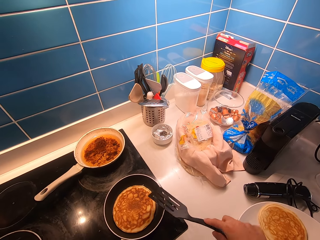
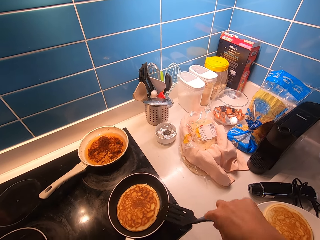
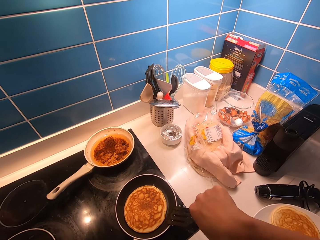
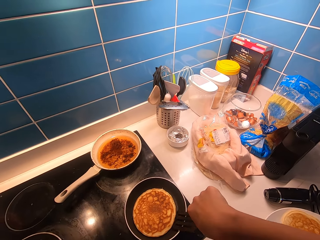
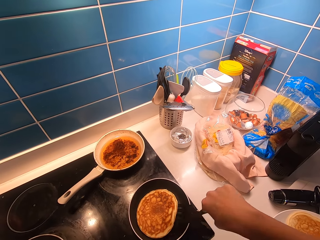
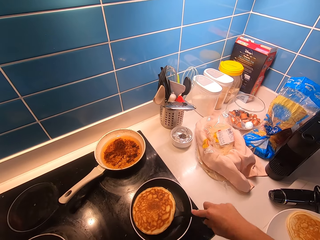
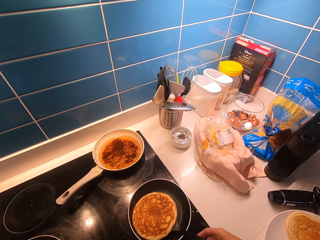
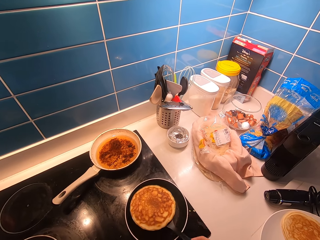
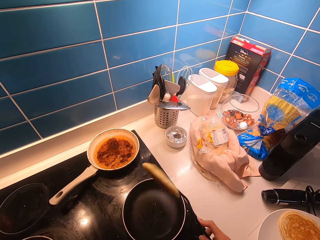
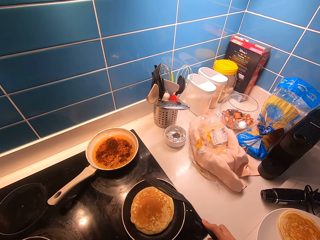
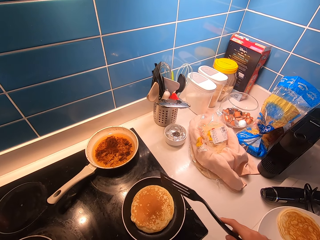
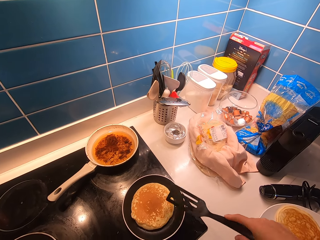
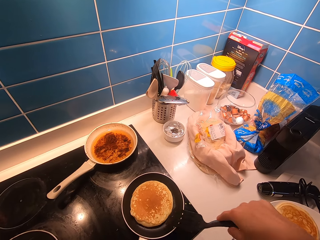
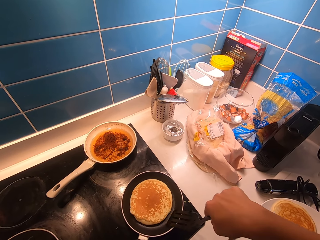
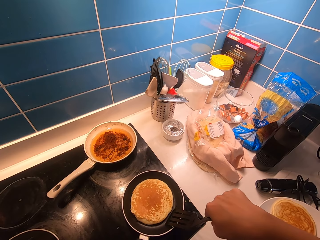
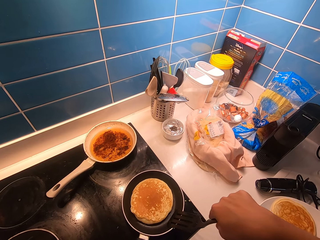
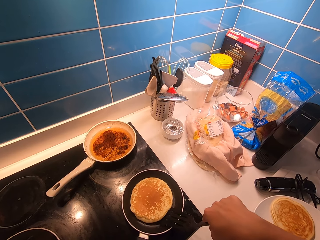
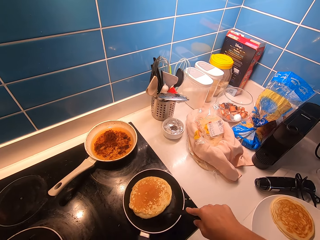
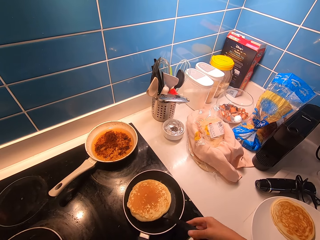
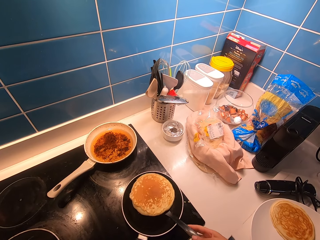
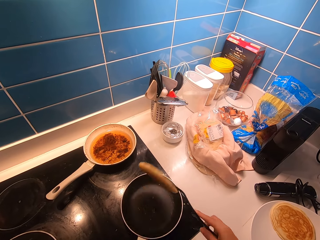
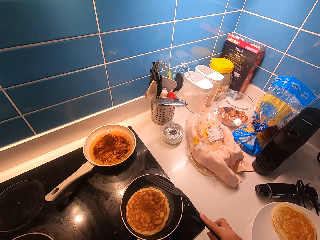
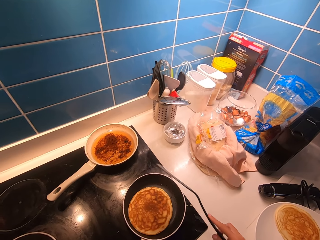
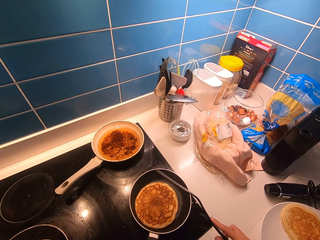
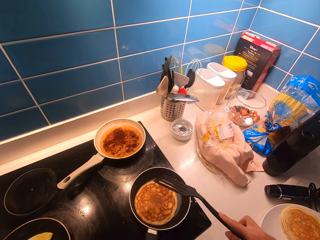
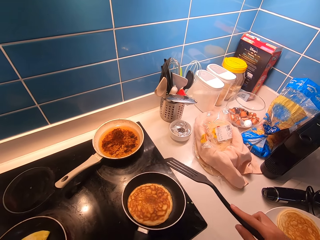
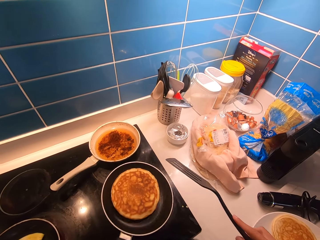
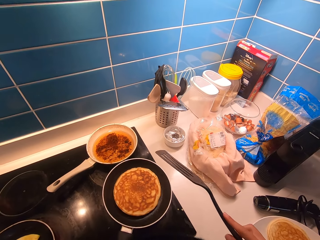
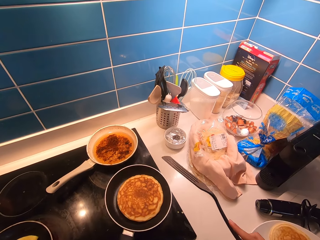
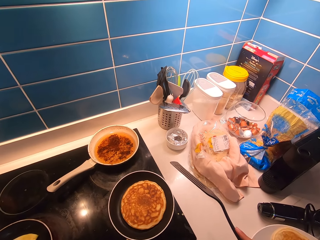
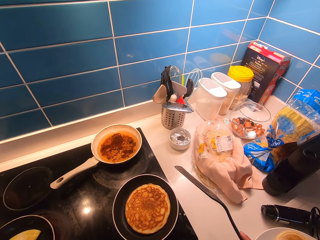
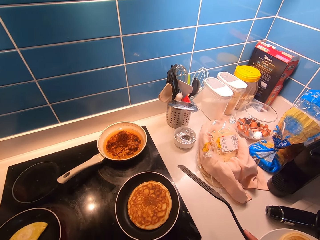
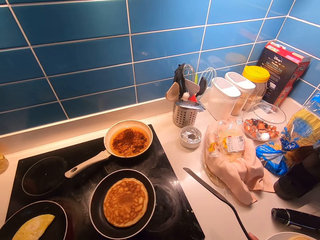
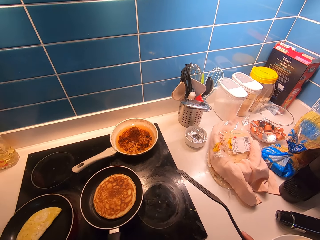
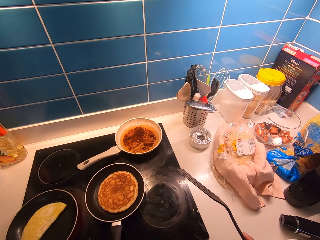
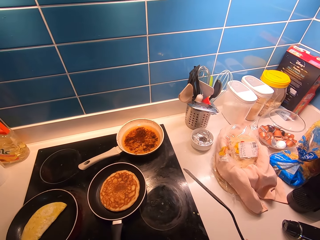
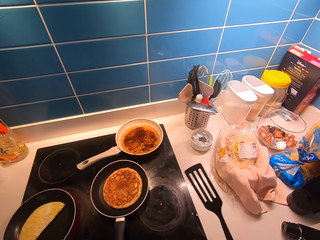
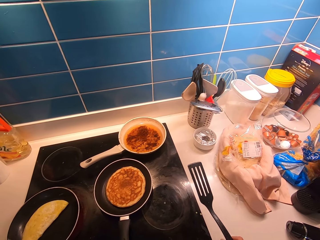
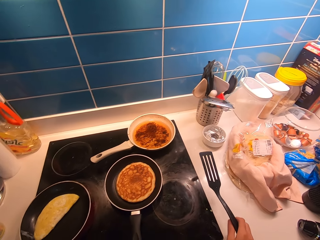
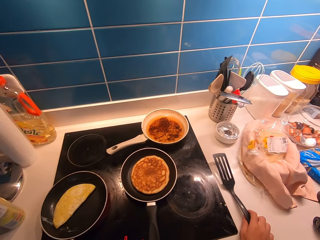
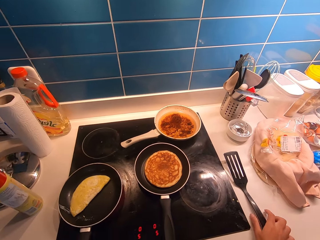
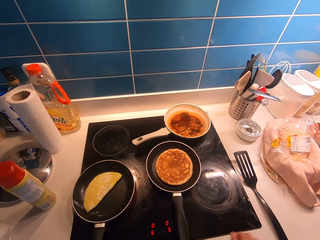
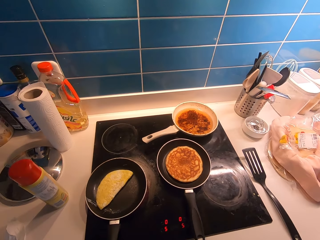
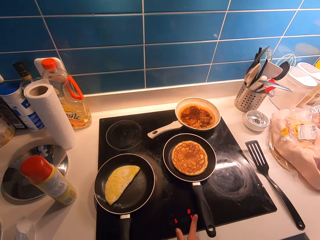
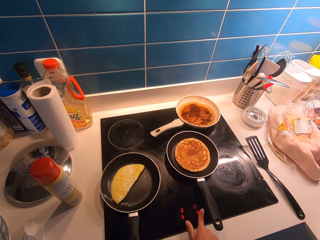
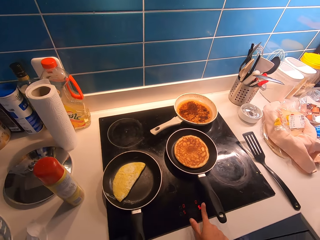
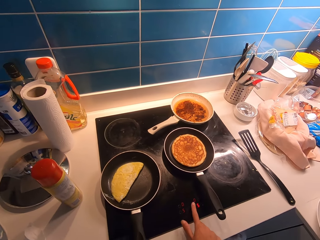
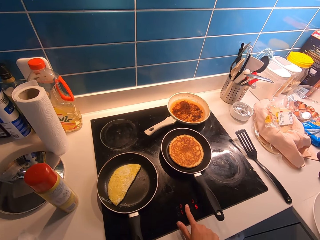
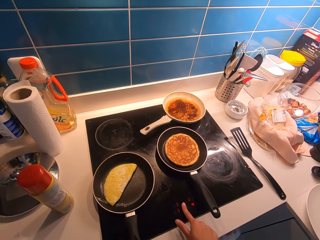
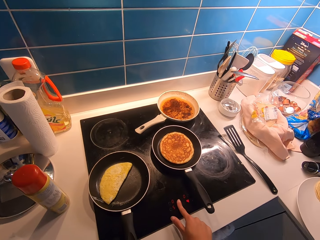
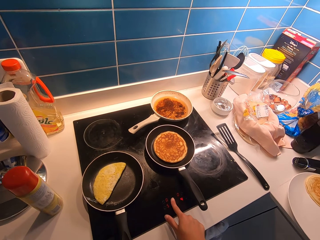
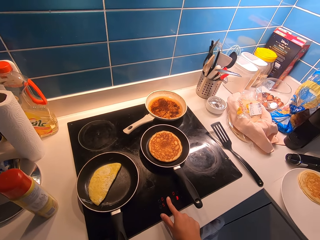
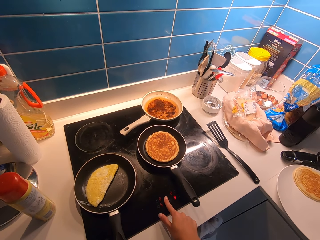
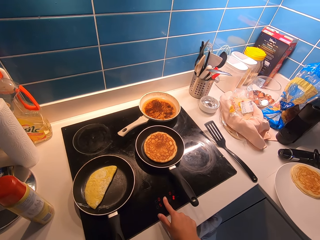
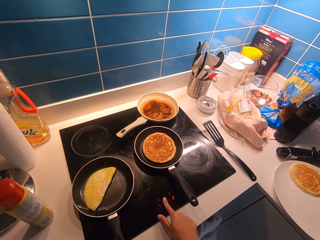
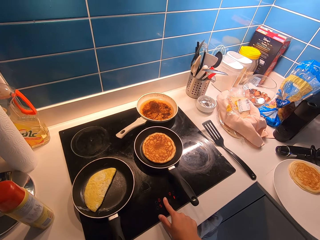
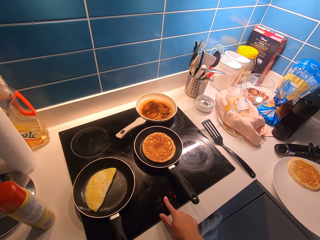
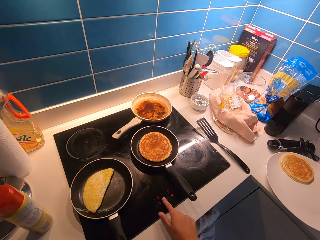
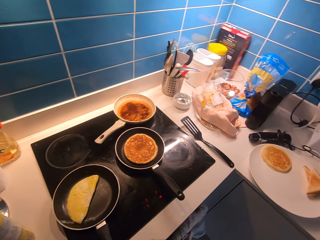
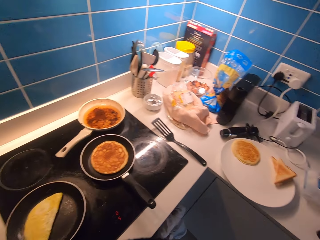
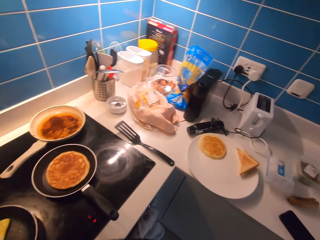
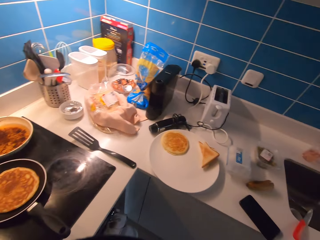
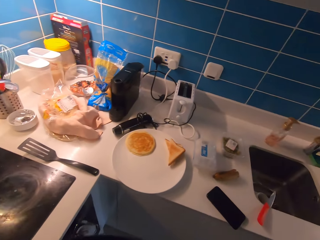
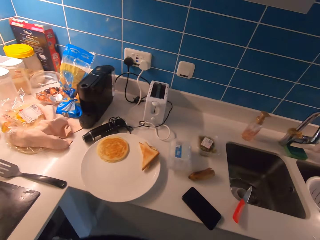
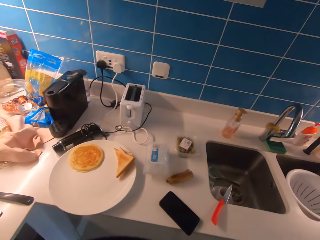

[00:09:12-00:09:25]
The camera wearer turns the side of the pancake using a spatula. They shake the pan and remove the pan off the fire. They drop the spatula on the kitchen countertop. They touch buttons on the hot plate. They regulate the cooker.

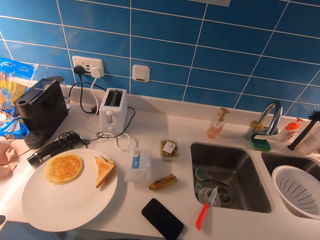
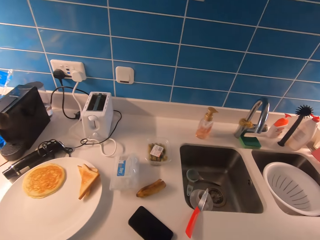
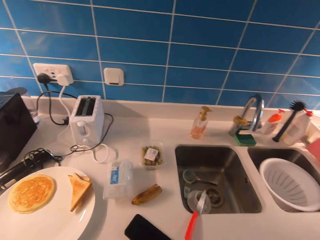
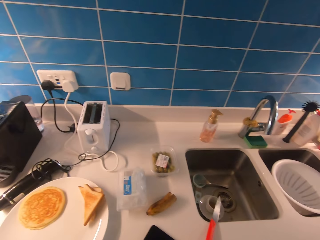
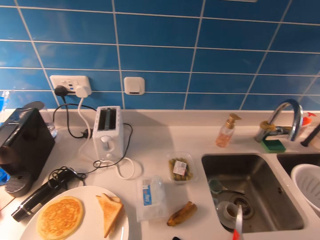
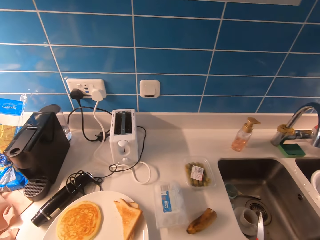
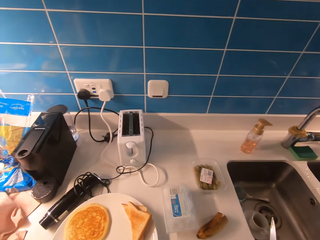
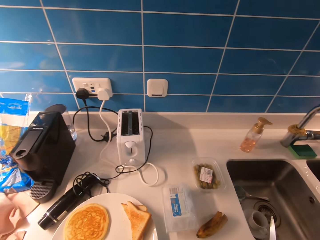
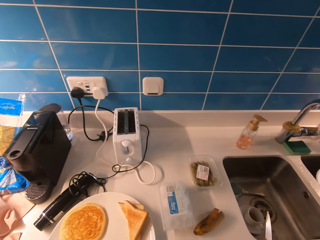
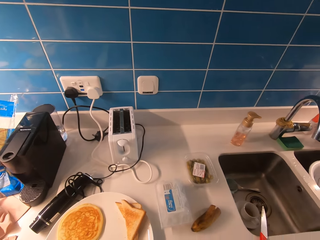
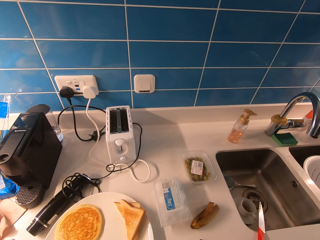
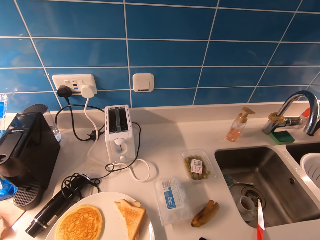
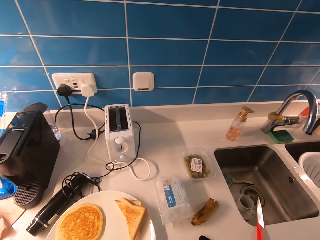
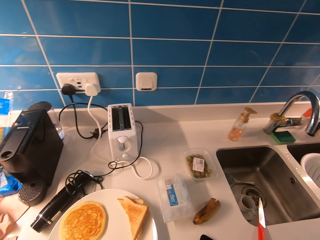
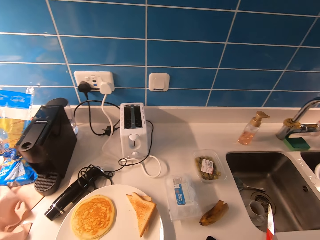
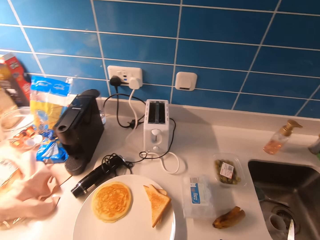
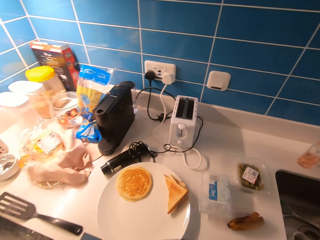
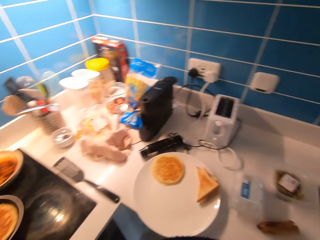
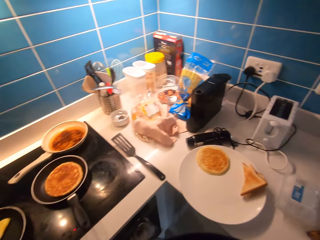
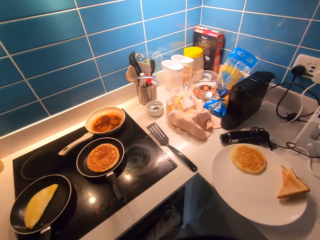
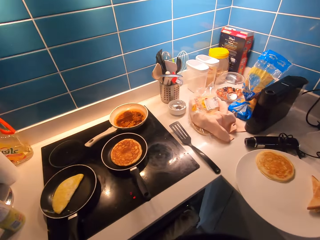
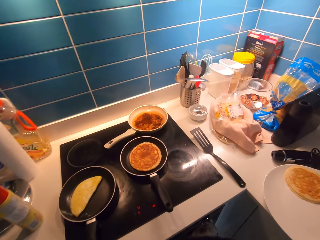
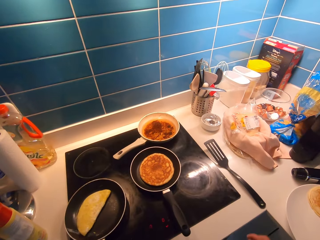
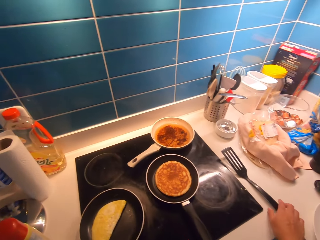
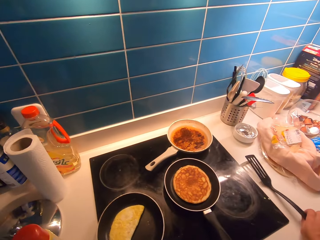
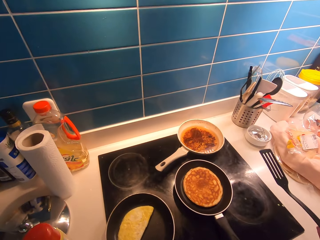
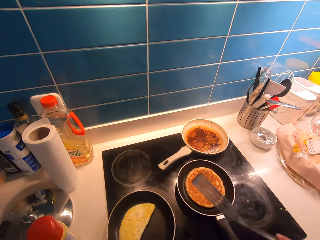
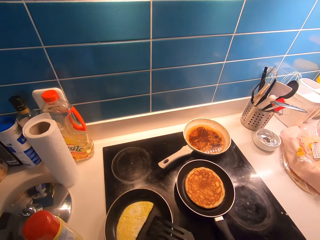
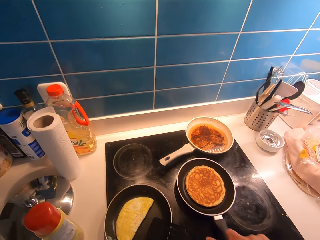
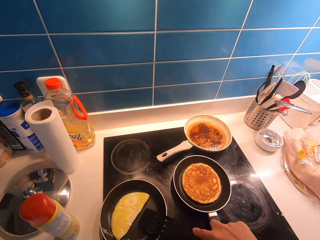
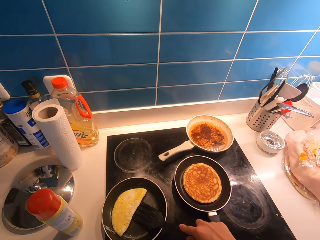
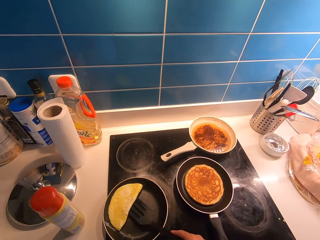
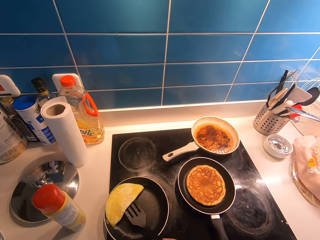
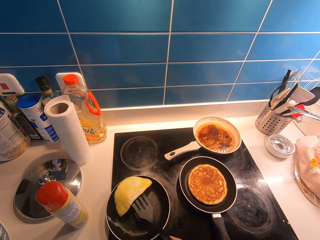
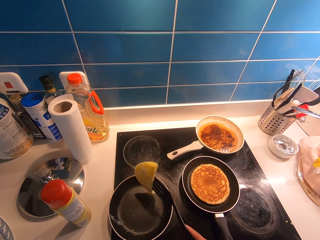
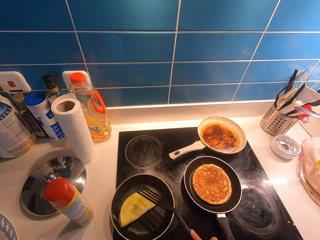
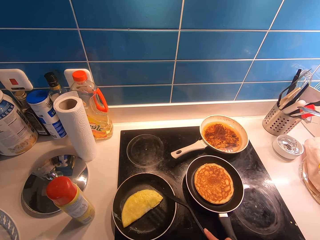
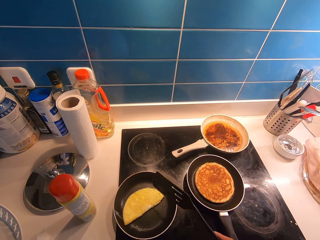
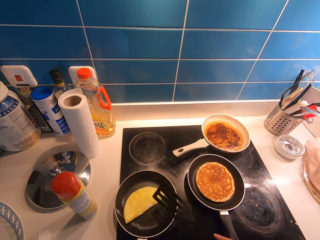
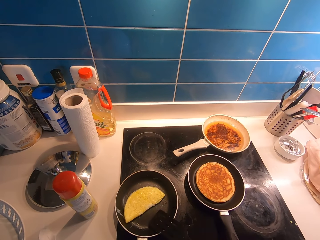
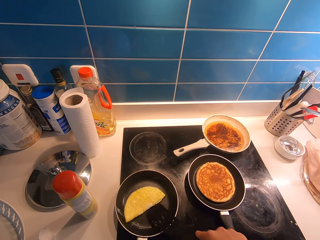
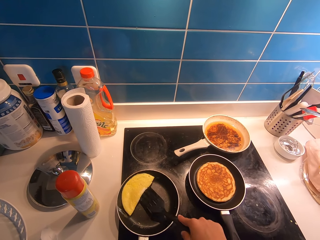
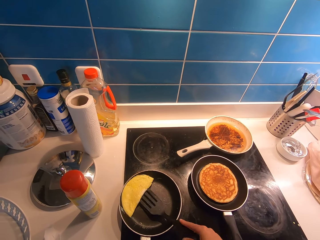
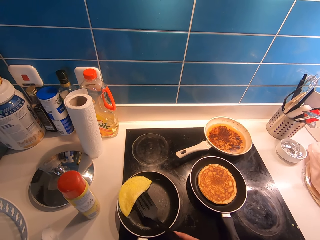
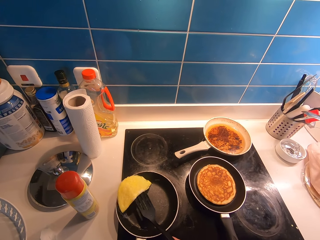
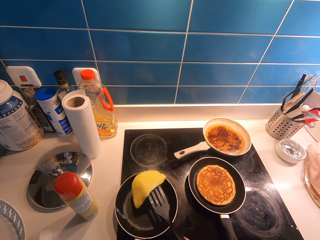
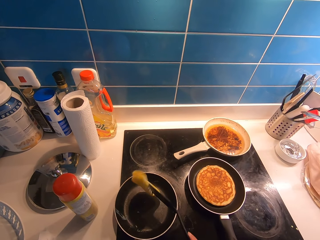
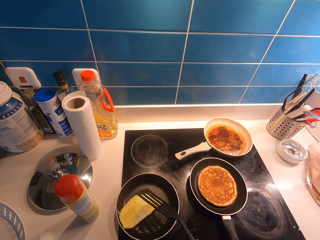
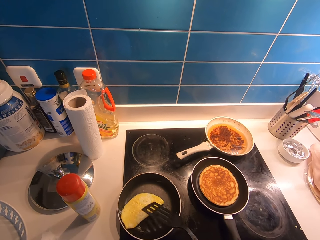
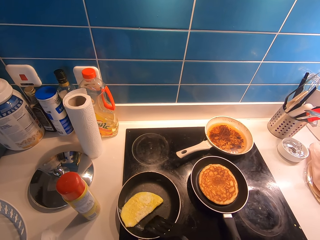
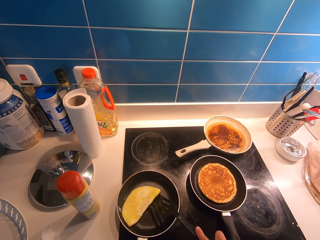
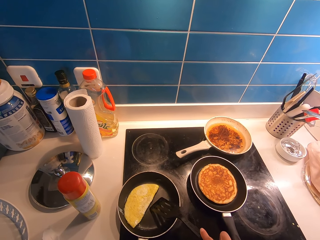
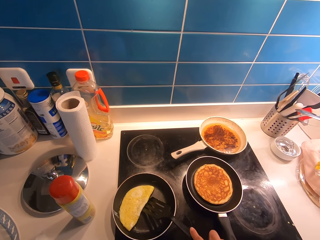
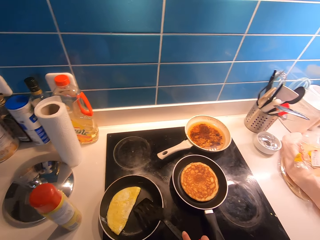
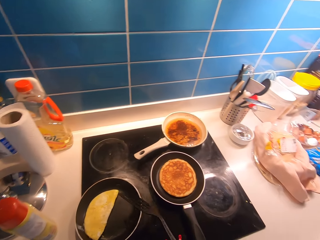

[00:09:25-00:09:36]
The camera wearer walks to the sink. They stand near the sink. They pick up the spatula. They turn the side of the fried egg in the pan using the spatula.
